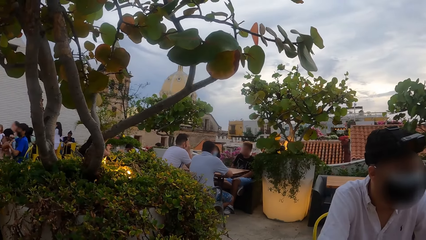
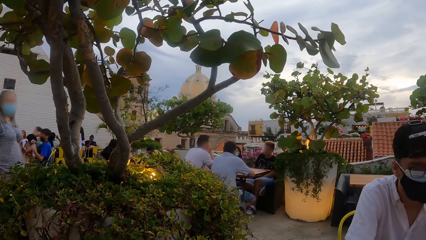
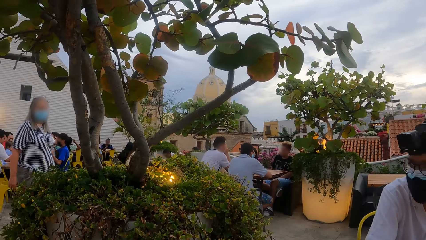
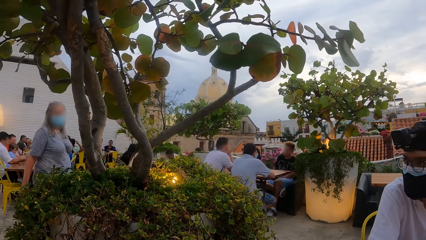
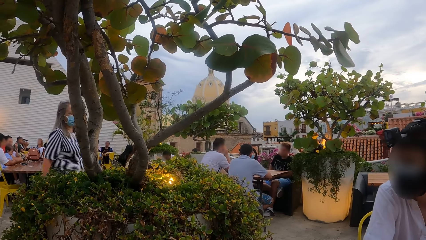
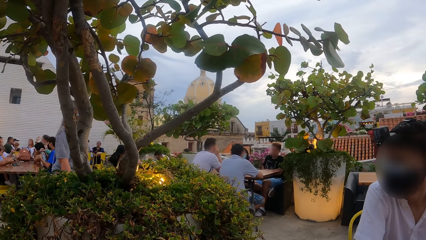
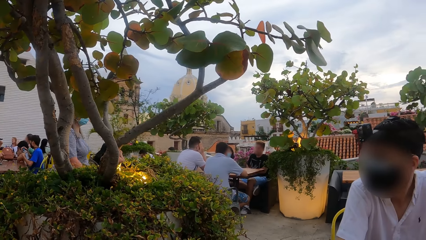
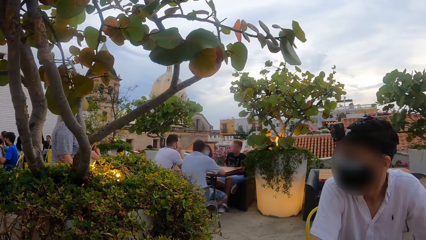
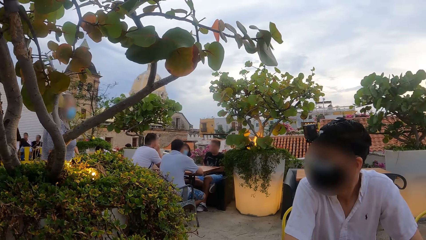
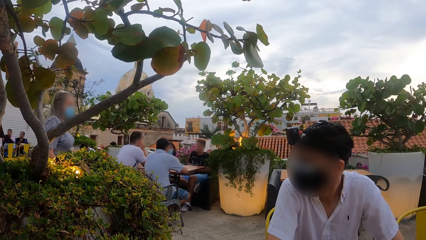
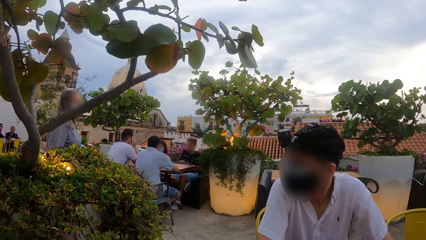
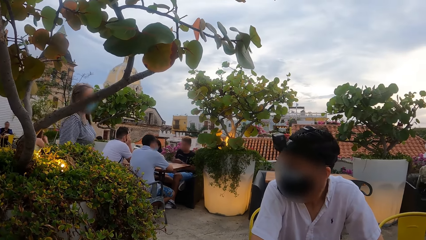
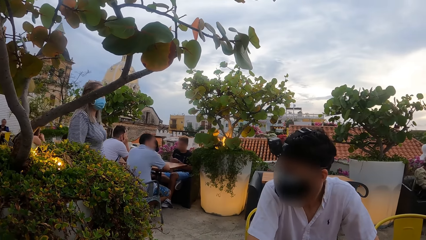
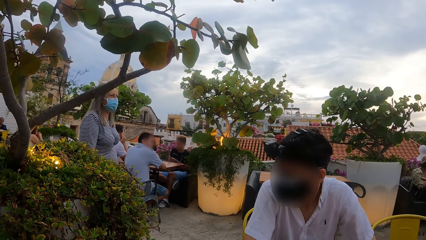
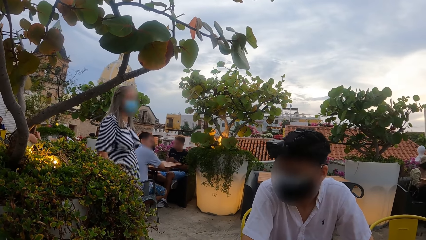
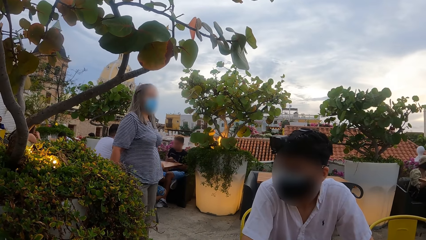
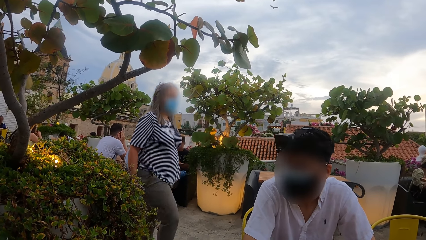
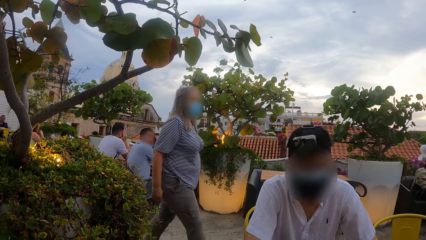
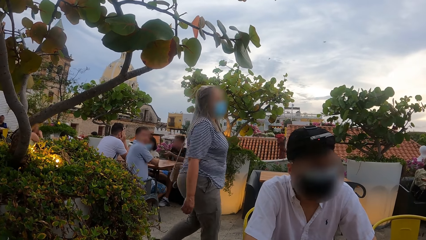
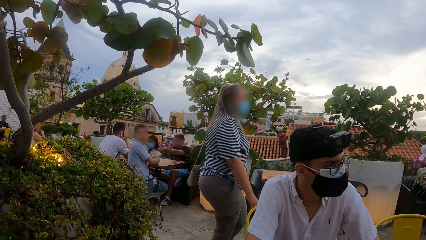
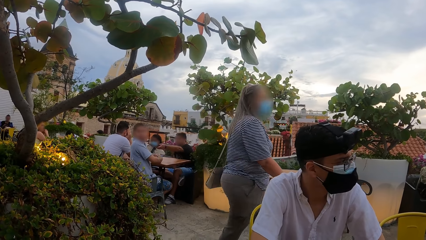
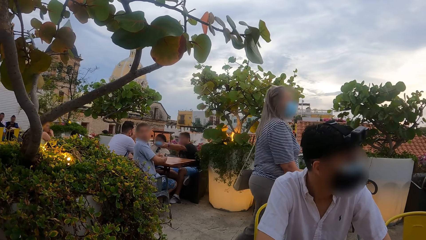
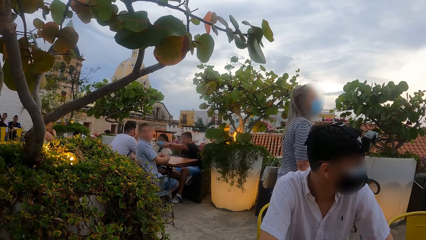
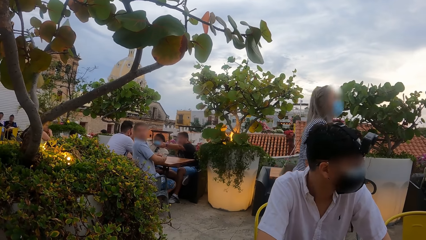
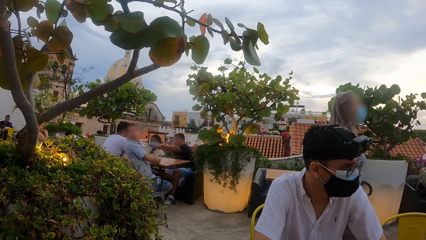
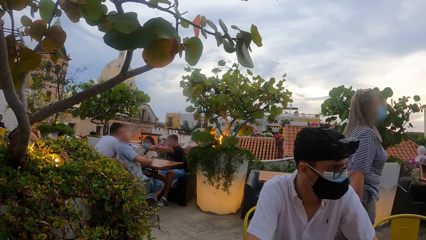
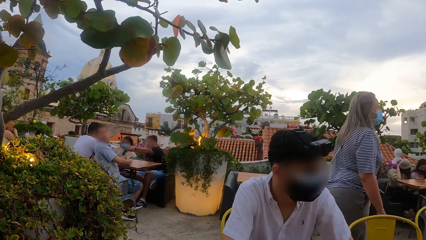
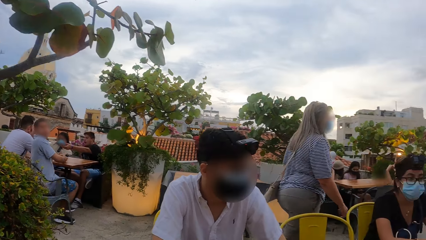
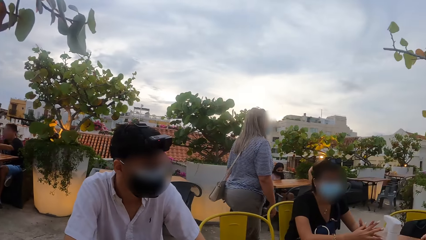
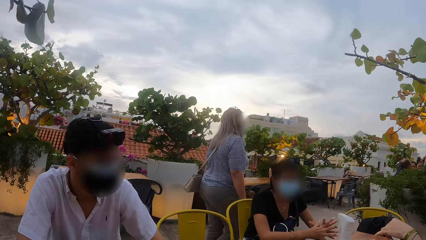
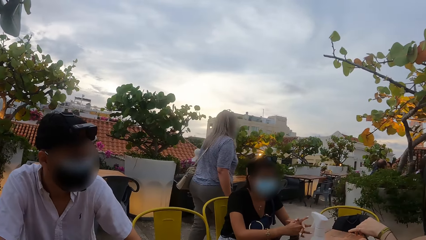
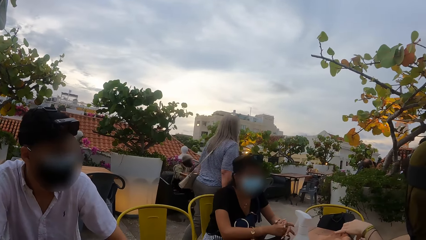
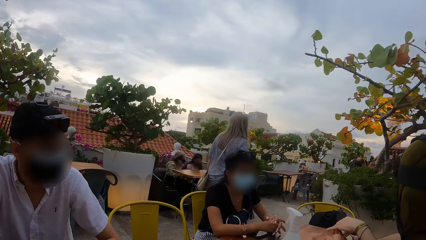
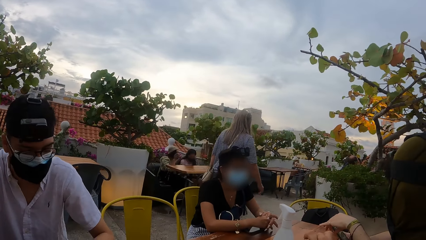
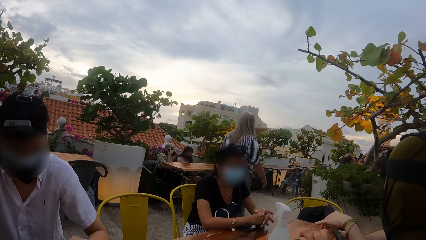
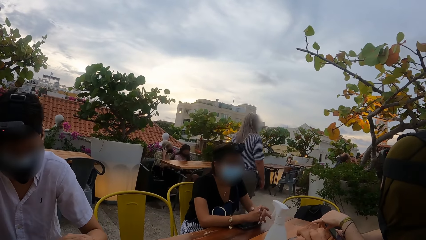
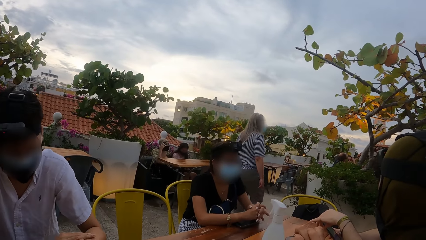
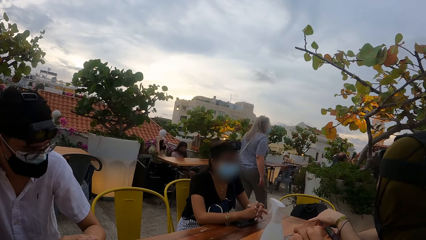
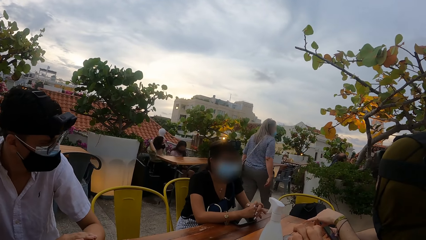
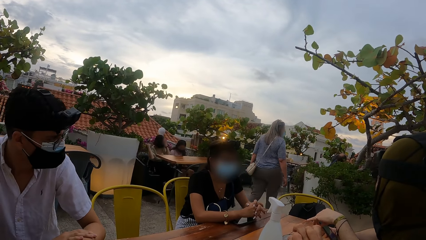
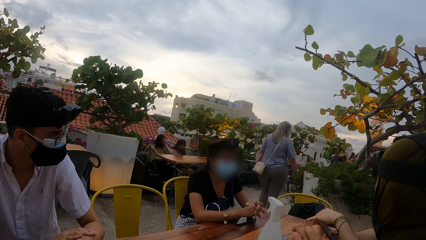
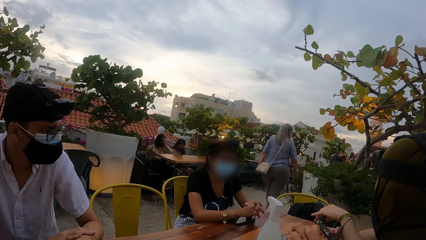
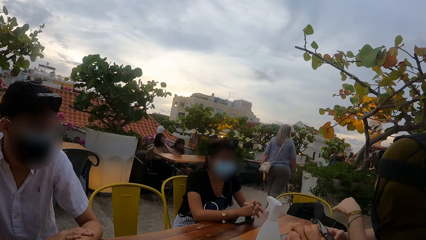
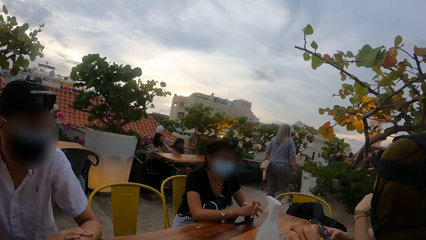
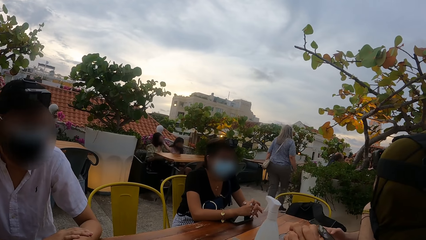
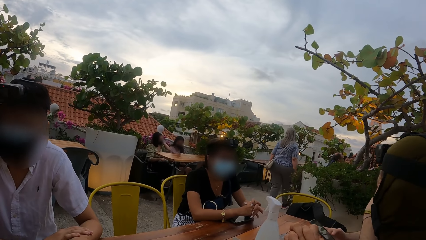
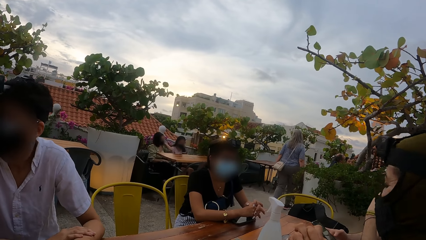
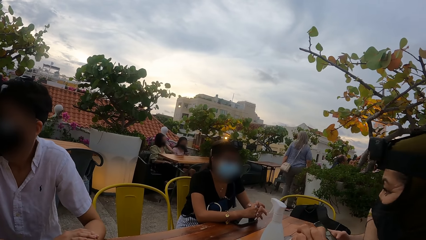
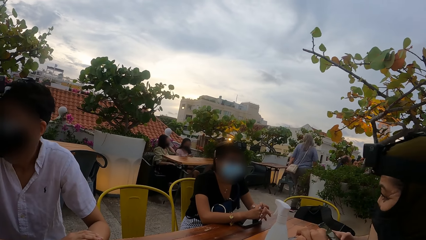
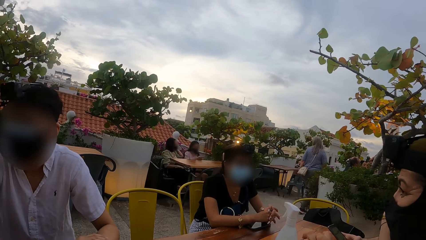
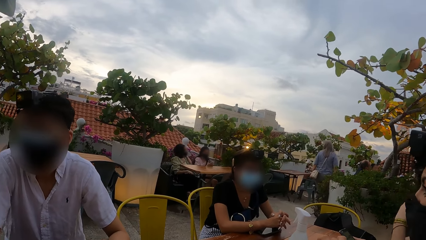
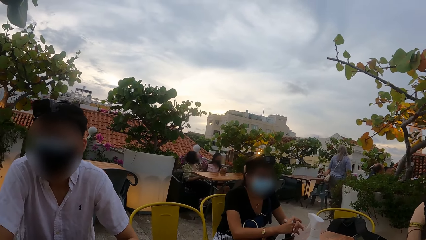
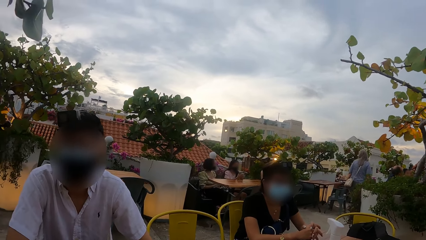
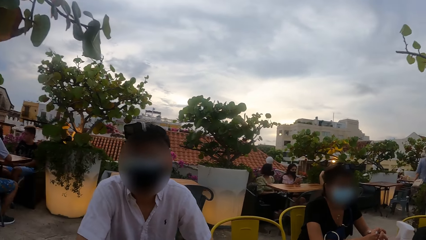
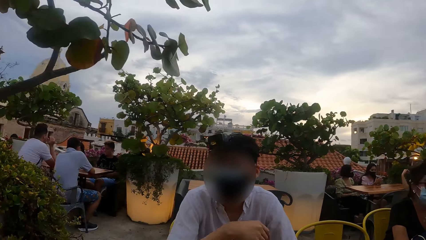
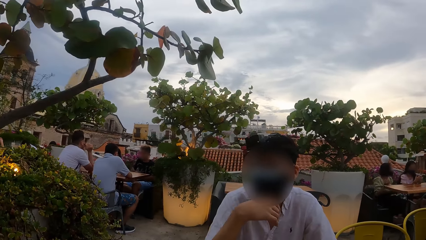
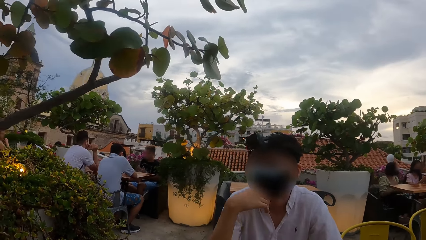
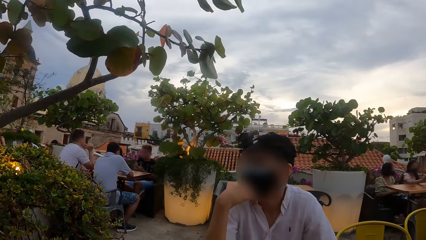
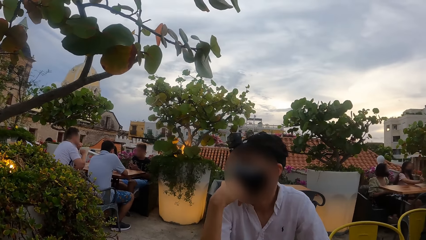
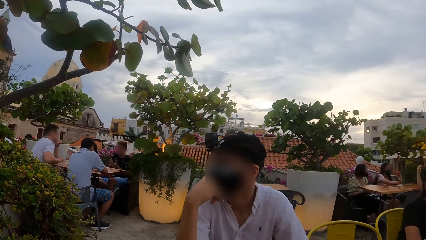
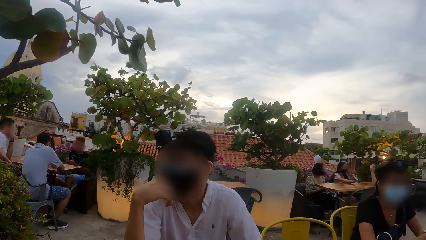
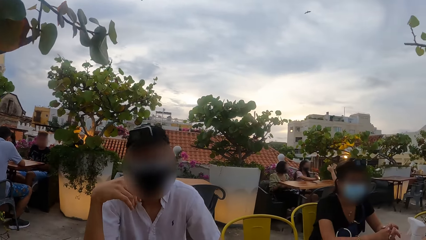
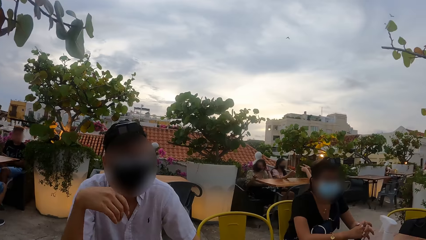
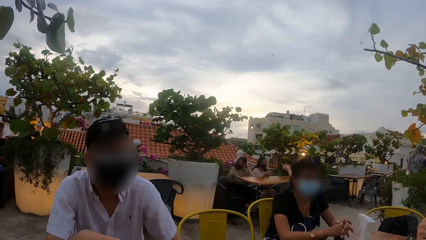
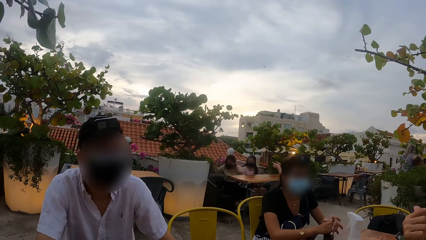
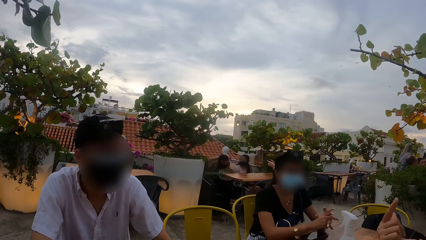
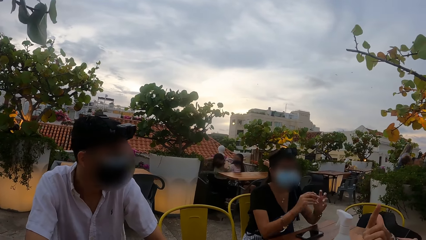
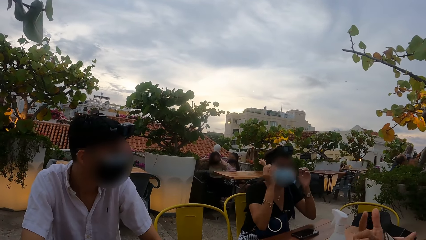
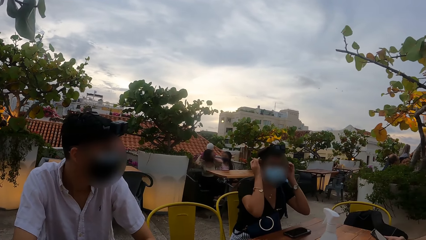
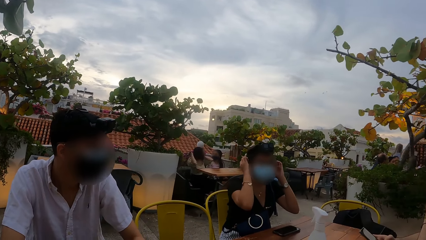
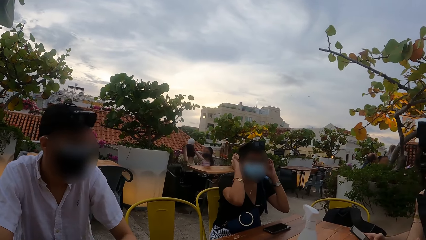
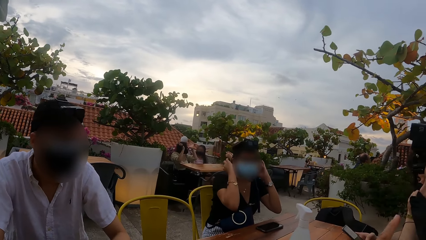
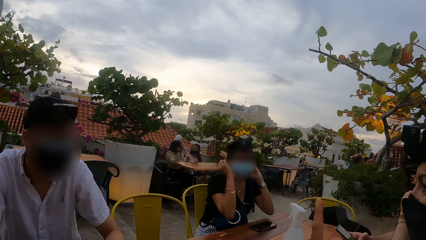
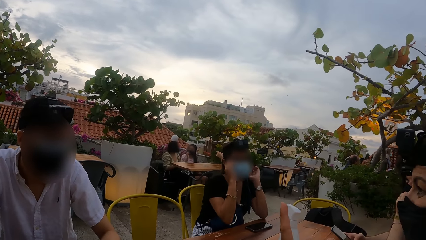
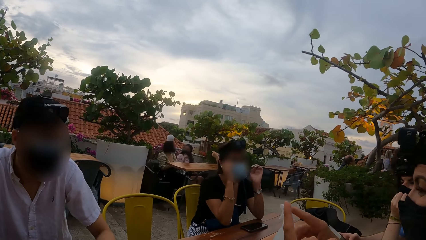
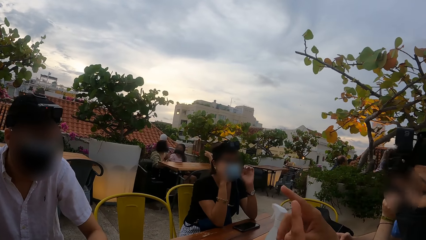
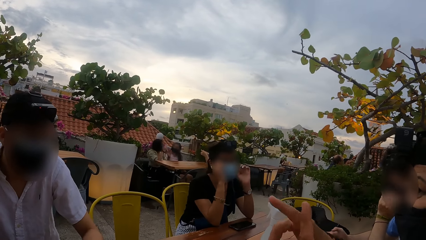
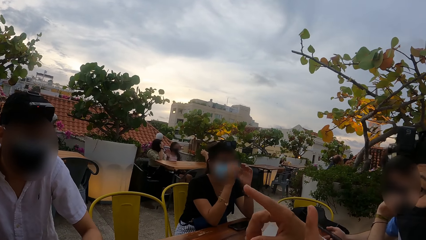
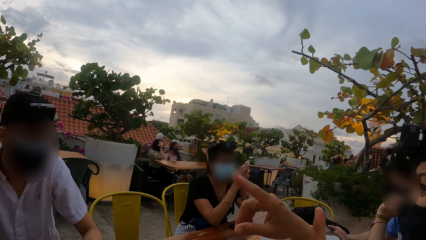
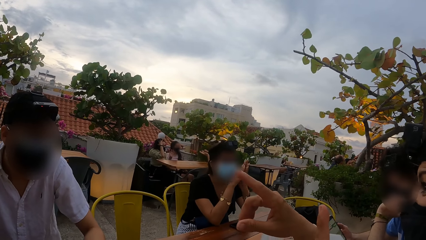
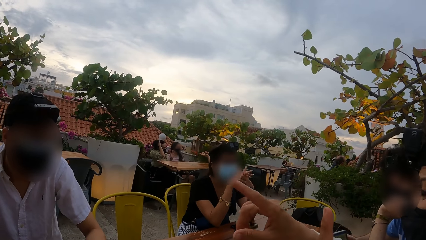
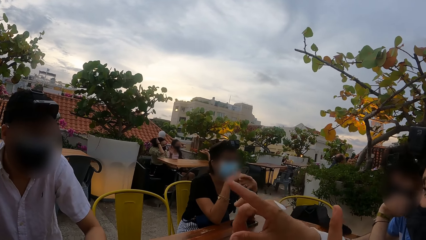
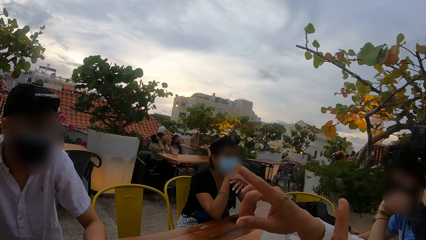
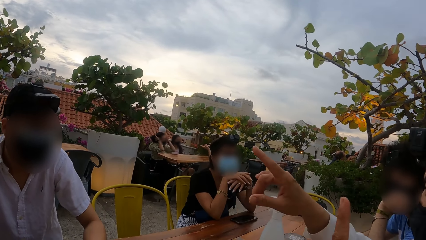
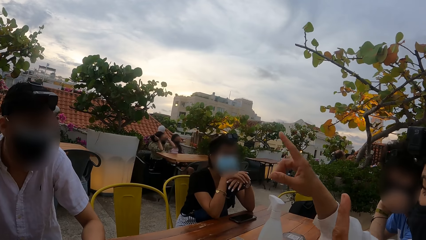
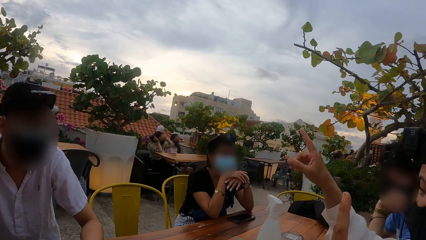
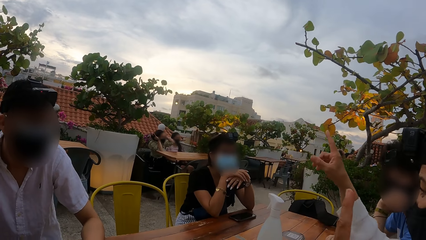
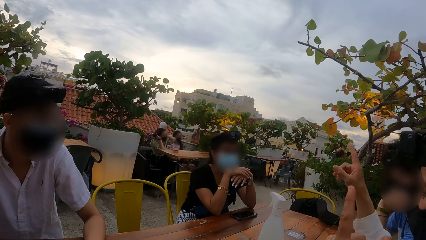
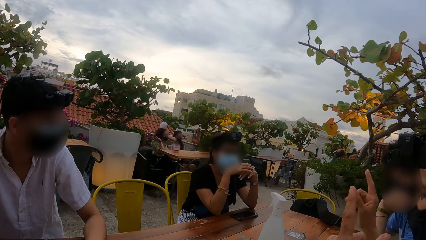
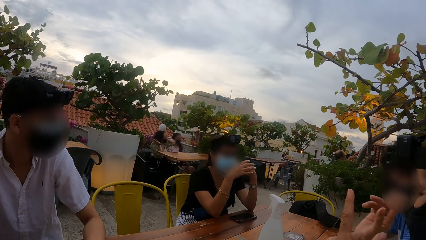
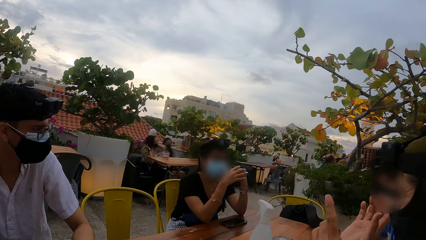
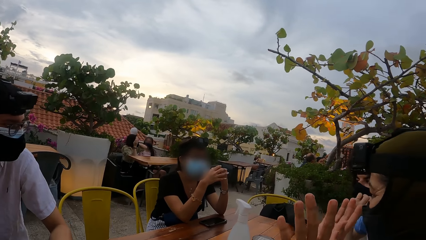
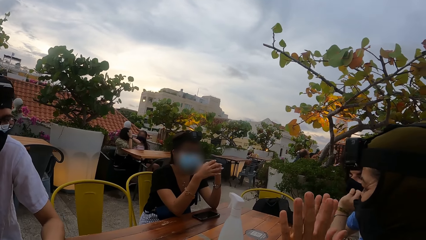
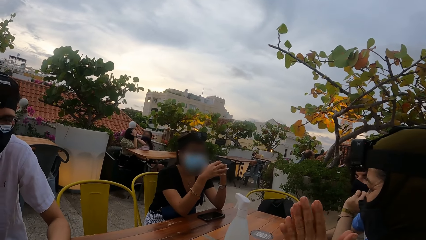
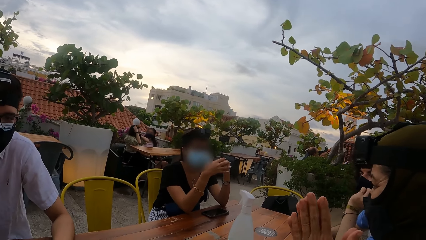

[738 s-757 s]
A man adjusts his face mask with his left hand. Another man touches his face mask with his right hand. A woman dresses her hair with both hands. Another woman gesticulates with both hands. The first woman adjusts her face mask with both hands. A person elaborates to another person and a third person. The first woman folds her hands on the table.
